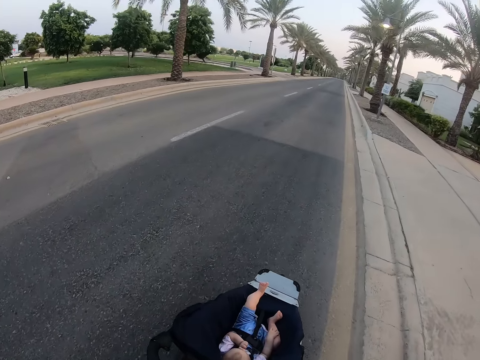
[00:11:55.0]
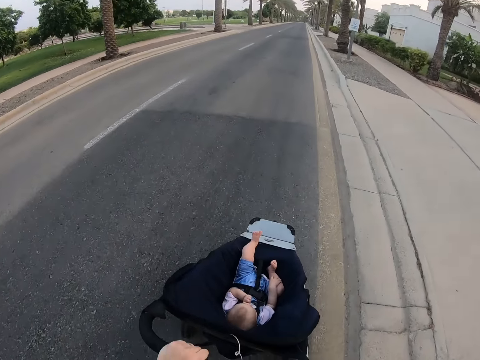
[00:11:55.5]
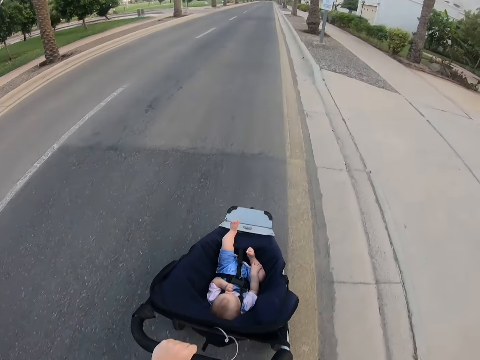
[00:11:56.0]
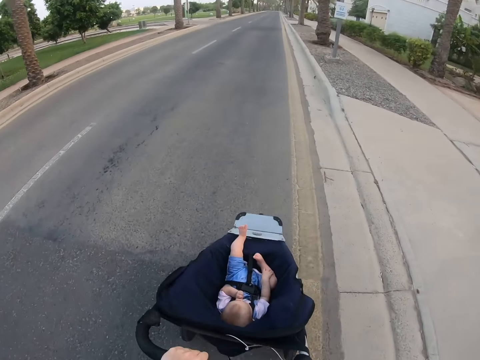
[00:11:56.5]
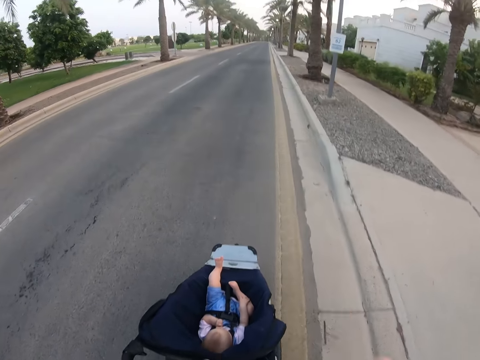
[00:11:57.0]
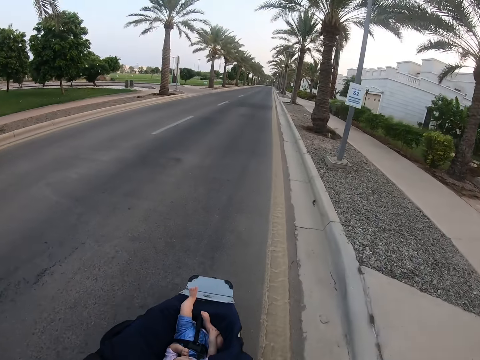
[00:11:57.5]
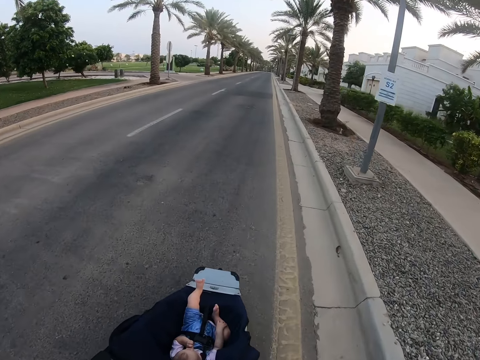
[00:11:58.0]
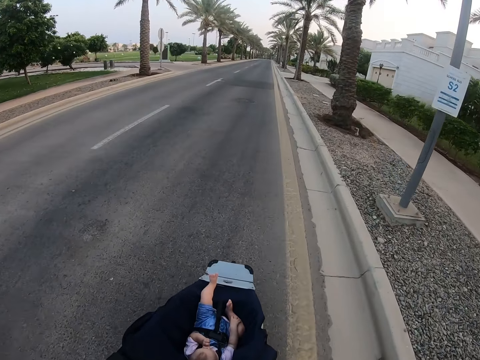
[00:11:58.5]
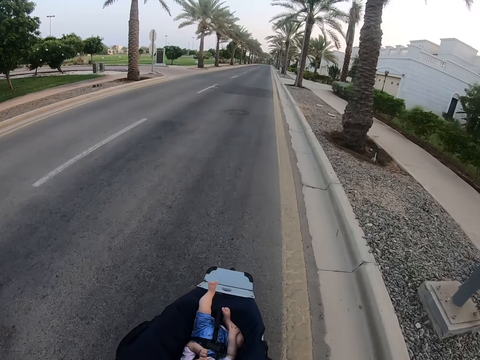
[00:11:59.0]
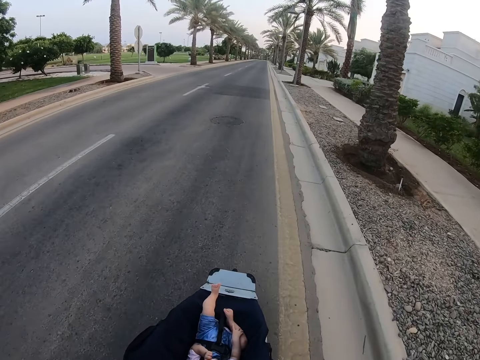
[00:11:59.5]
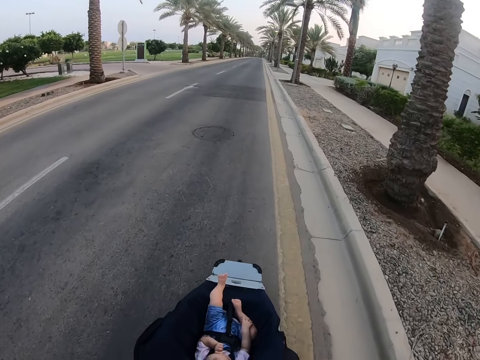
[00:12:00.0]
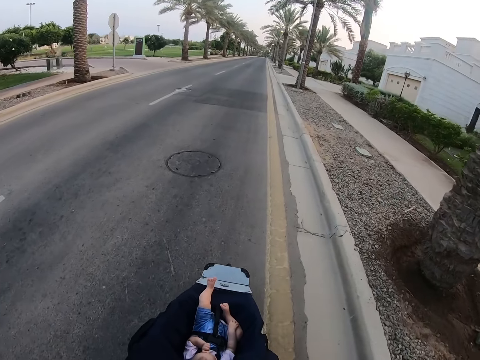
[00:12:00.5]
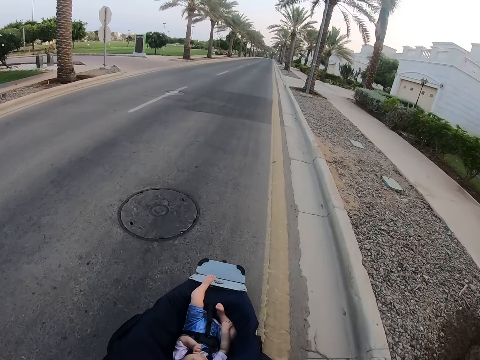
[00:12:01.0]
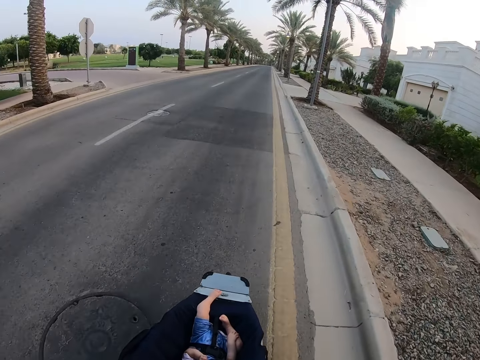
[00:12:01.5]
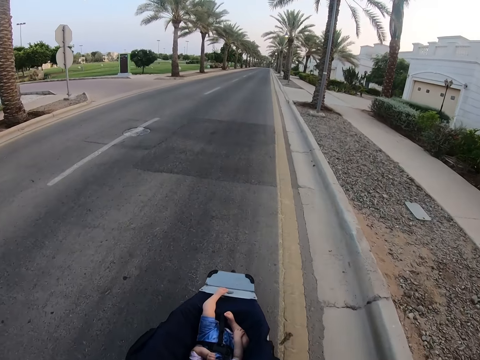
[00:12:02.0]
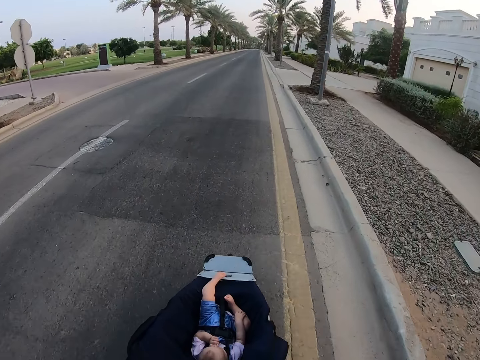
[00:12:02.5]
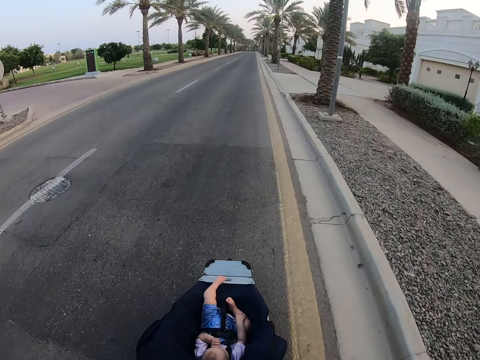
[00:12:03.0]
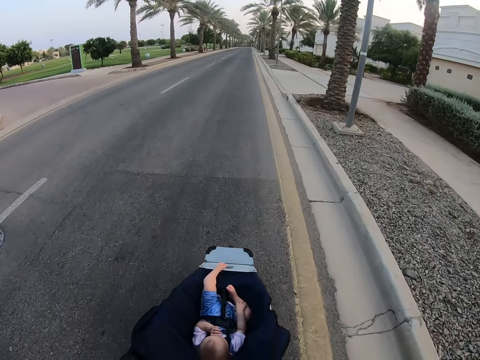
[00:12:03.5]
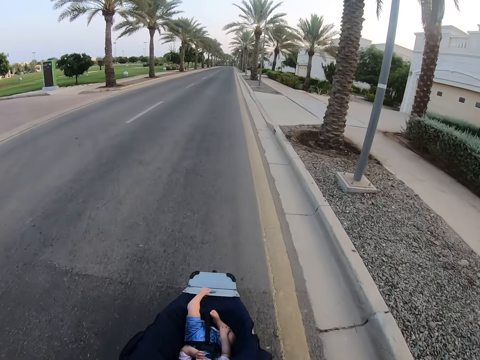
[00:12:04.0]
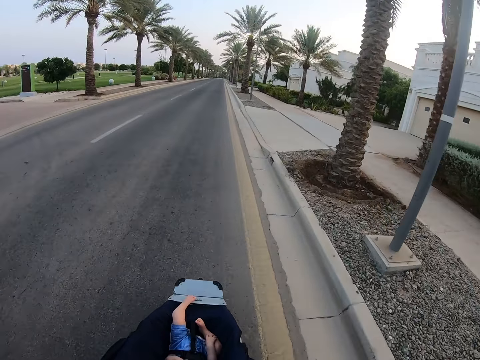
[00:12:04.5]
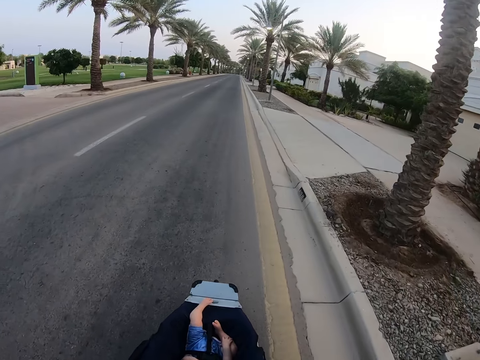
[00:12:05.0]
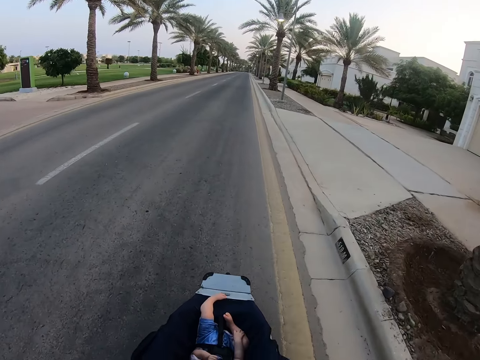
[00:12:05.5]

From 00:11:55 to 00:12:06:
The camera wearer stares at the baby. They push the baby stroller. They stare at the baby. They push the baby stroller.

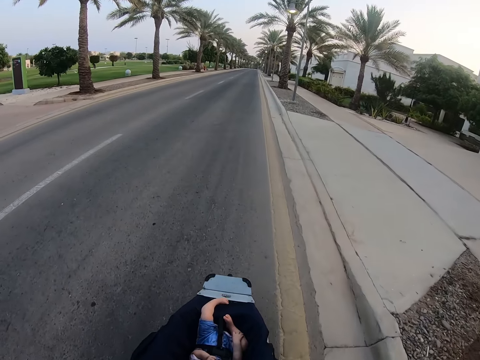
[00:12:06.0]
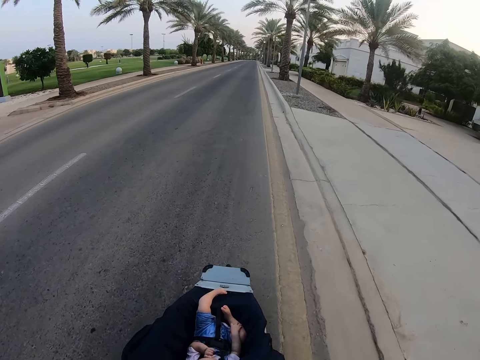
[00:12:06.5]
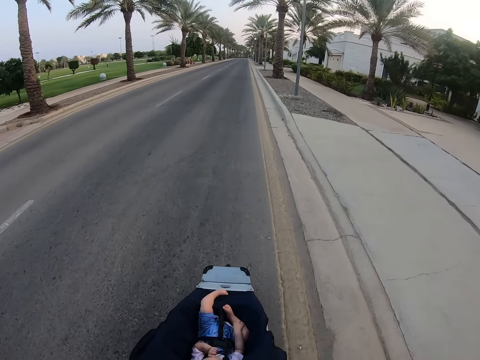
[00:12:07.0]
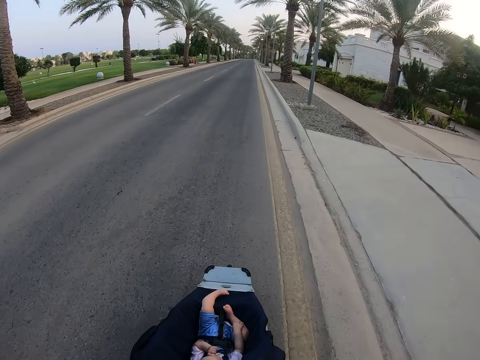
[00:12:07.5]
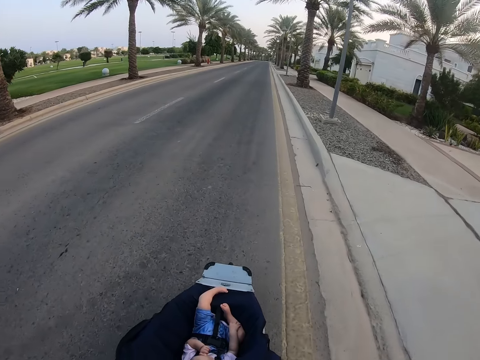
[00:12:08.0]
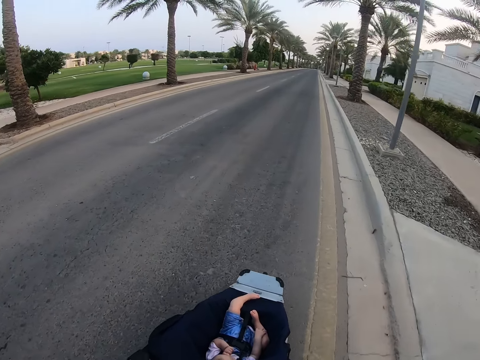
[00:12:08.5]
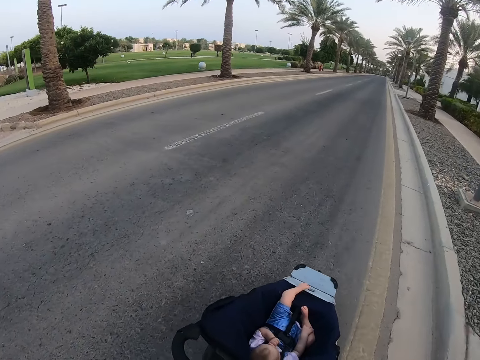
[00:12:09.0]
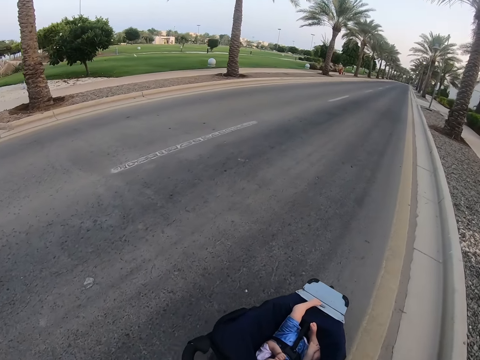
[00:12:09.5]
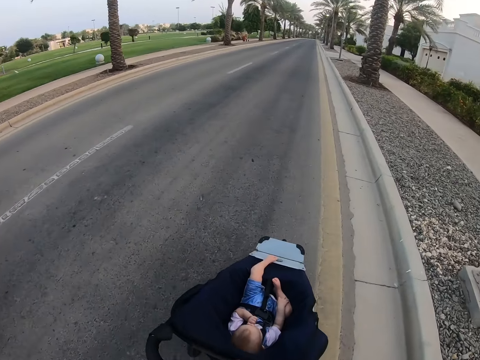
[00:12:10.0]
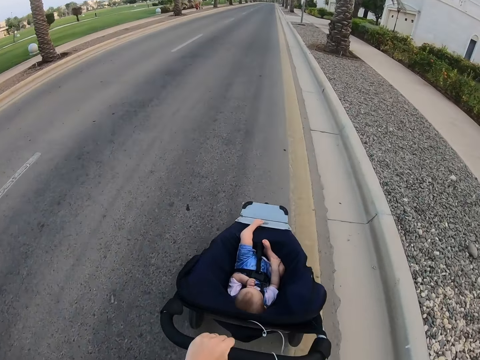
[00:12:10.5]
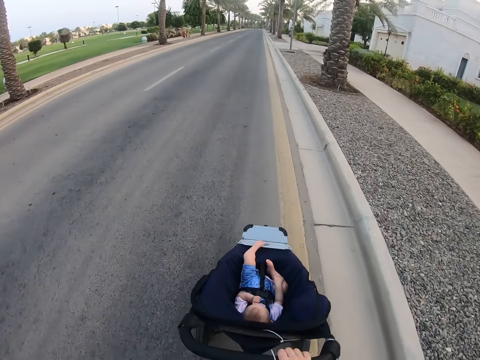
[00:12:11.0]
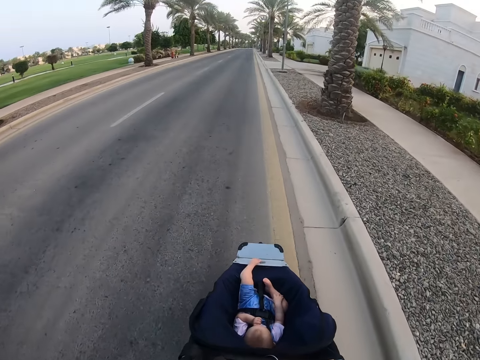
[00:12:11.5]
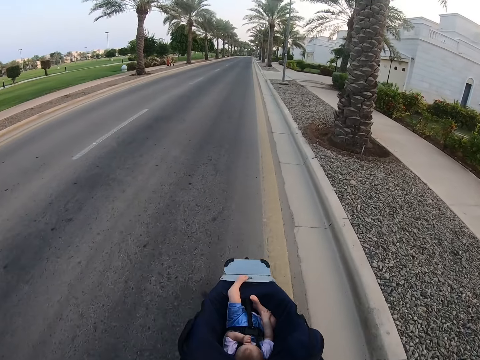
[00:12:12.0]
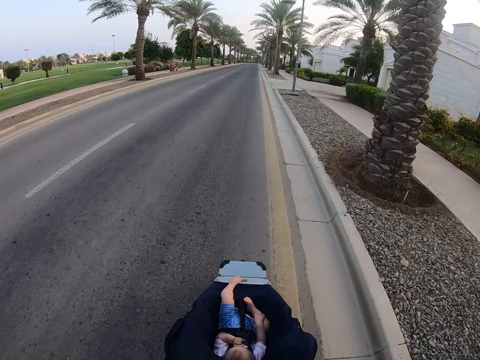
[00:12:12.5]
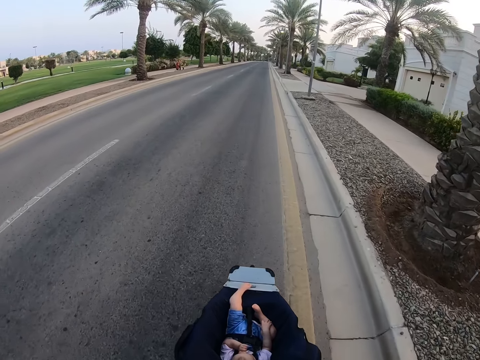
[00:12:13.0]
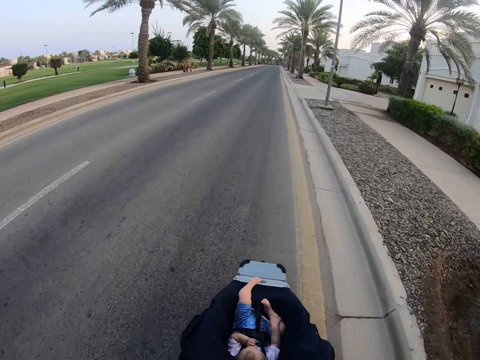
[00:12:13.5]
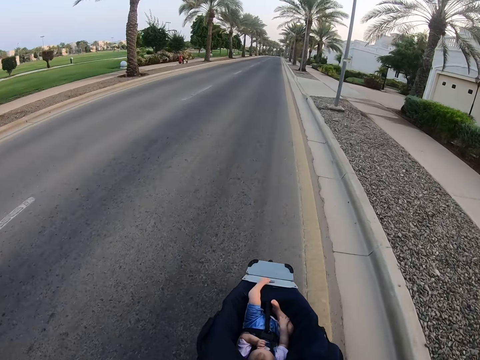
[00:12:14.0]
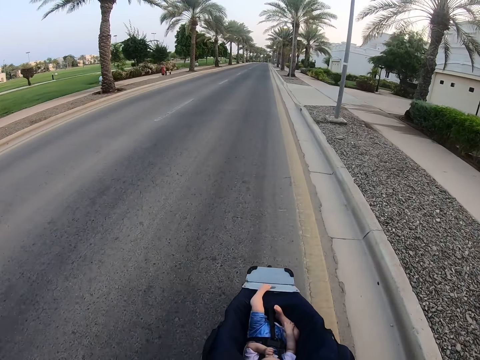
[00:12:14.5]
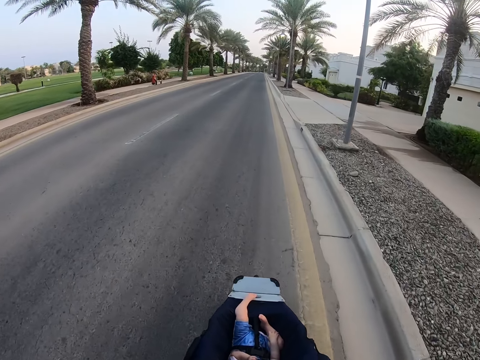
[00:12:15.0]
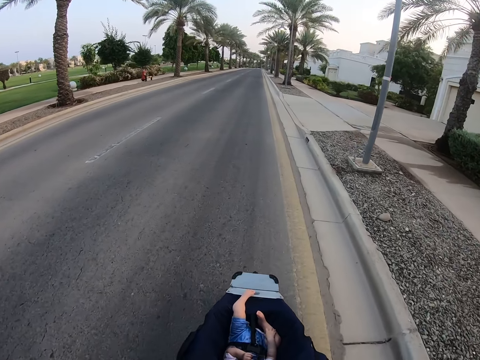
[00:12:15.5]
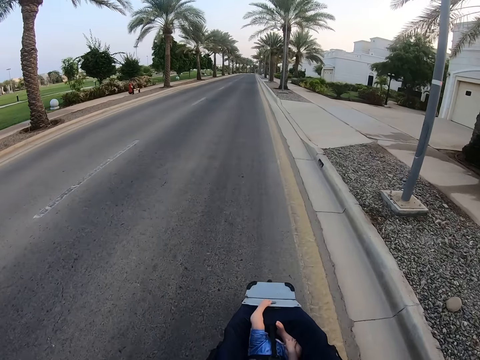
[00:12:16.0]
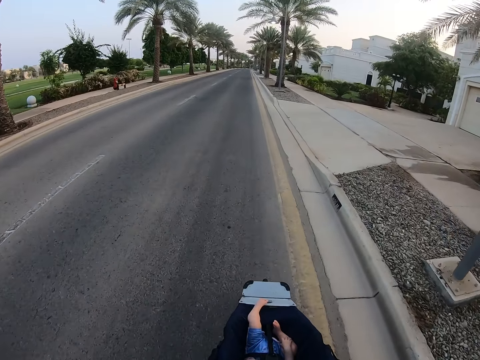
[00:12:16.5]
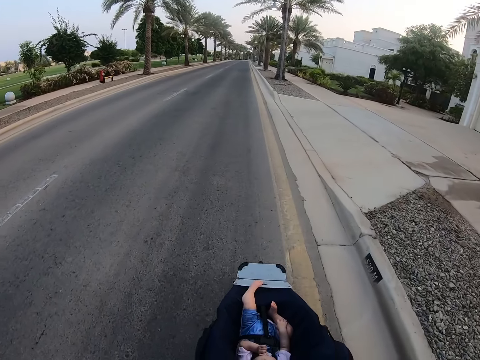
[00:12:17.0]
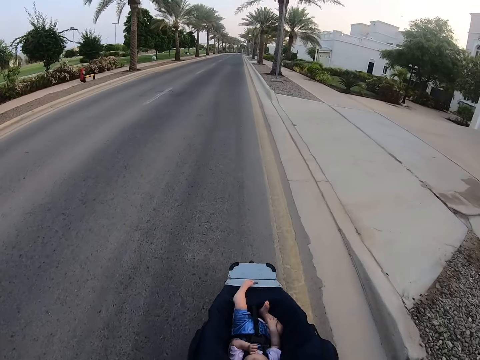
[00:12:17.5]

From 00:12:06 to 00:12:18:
The camera wearer looks around. They stare at the baby. They push the baby stroller.
